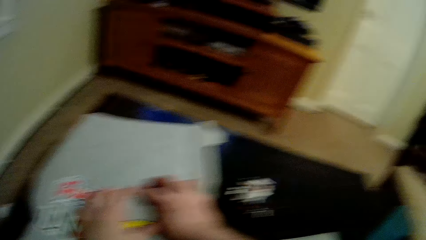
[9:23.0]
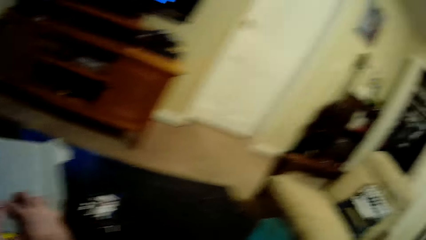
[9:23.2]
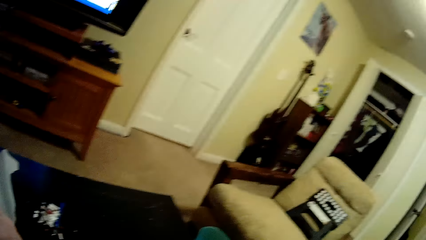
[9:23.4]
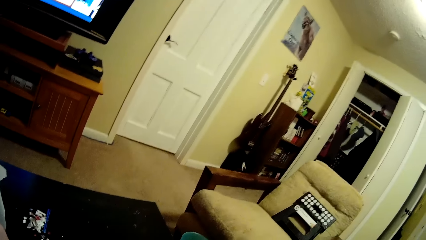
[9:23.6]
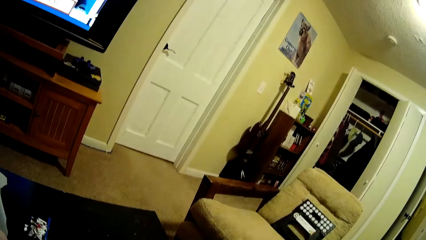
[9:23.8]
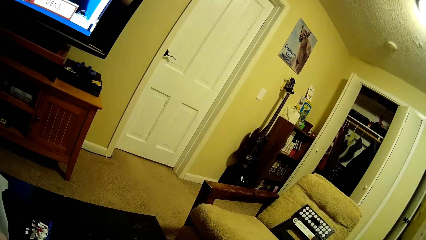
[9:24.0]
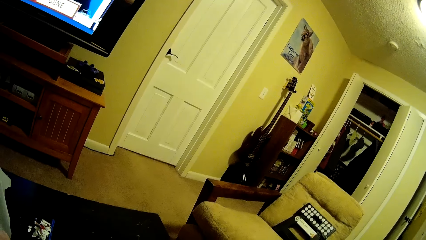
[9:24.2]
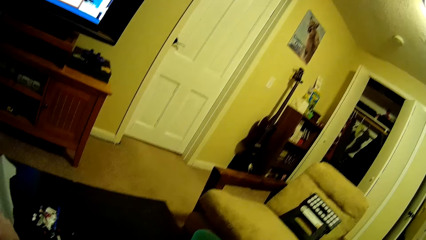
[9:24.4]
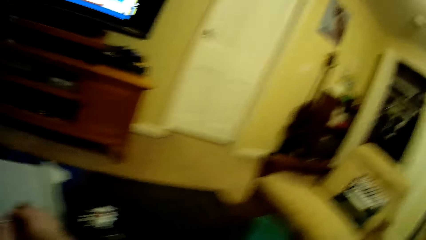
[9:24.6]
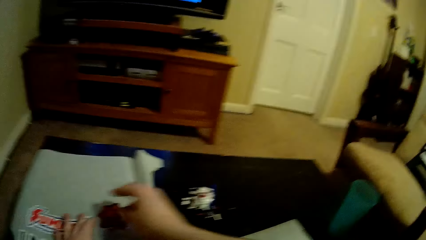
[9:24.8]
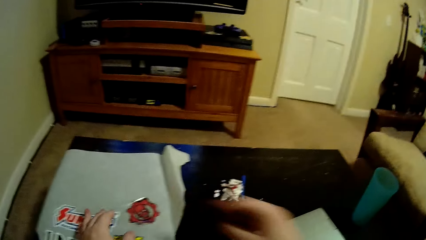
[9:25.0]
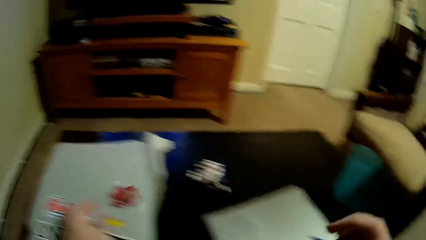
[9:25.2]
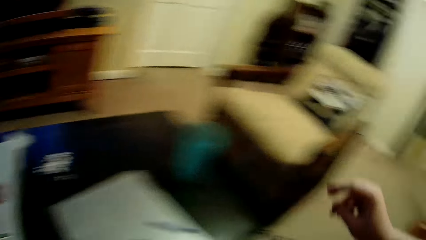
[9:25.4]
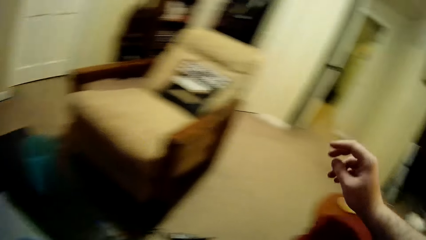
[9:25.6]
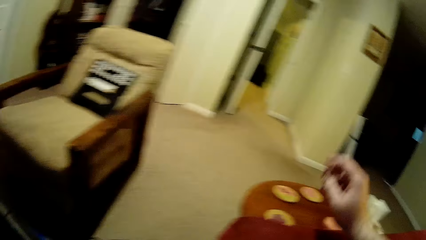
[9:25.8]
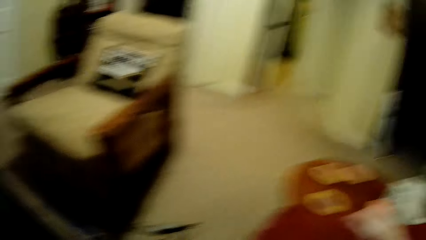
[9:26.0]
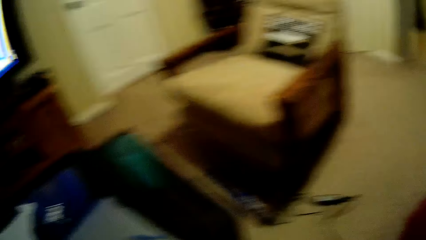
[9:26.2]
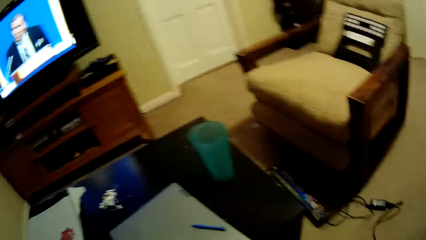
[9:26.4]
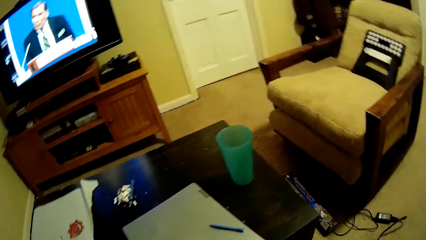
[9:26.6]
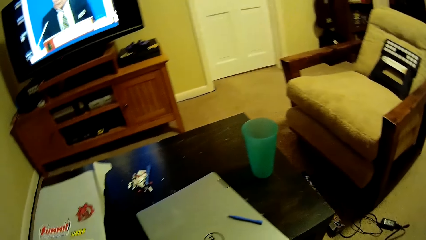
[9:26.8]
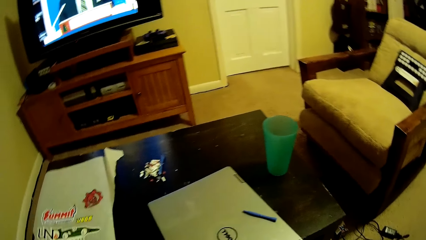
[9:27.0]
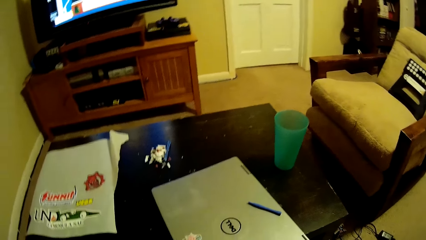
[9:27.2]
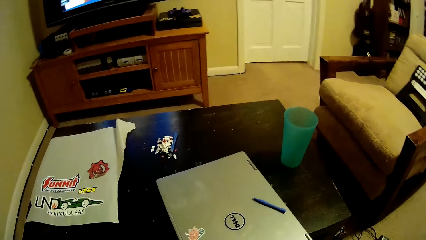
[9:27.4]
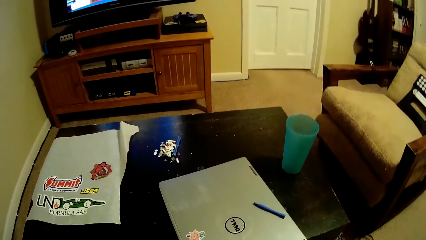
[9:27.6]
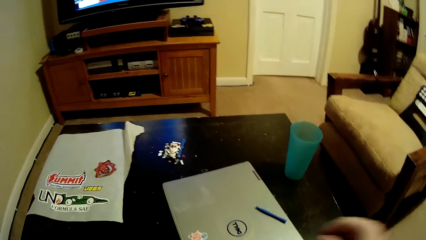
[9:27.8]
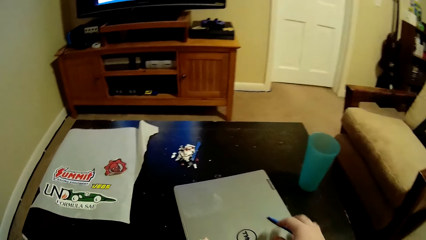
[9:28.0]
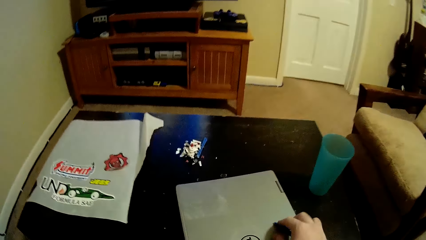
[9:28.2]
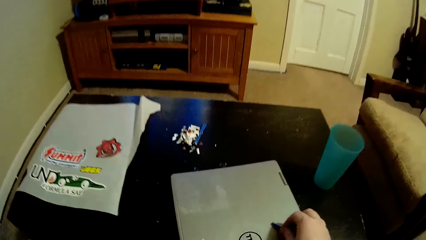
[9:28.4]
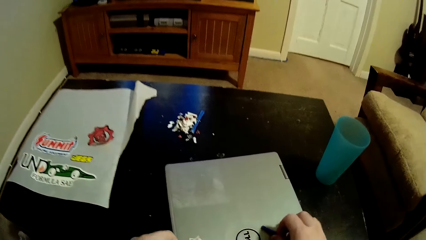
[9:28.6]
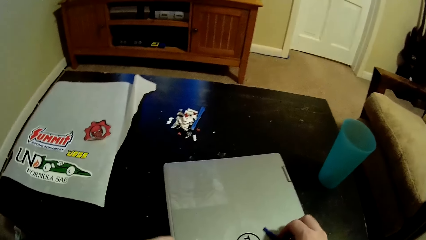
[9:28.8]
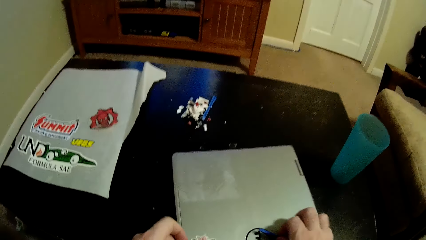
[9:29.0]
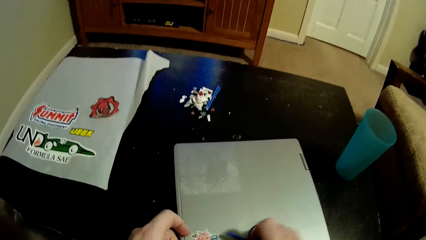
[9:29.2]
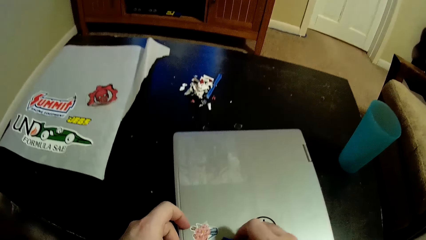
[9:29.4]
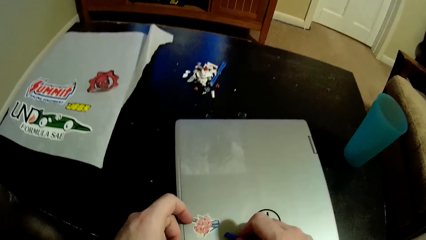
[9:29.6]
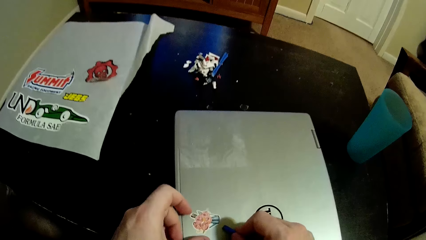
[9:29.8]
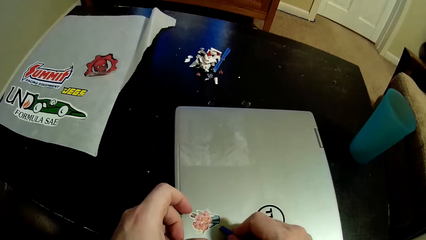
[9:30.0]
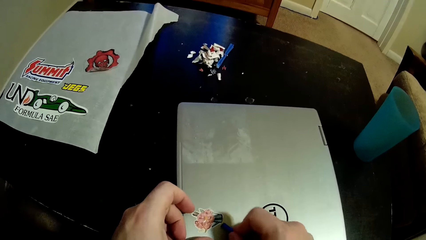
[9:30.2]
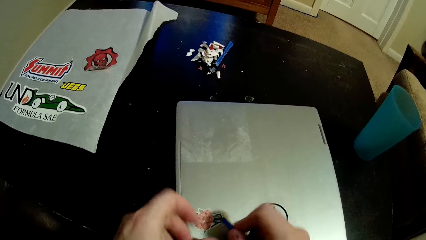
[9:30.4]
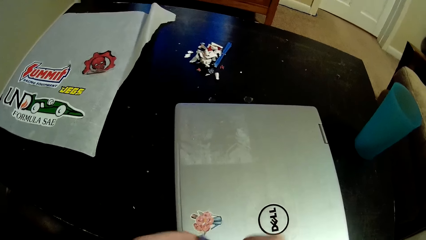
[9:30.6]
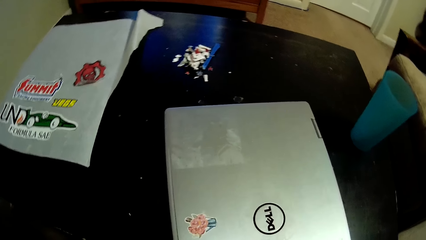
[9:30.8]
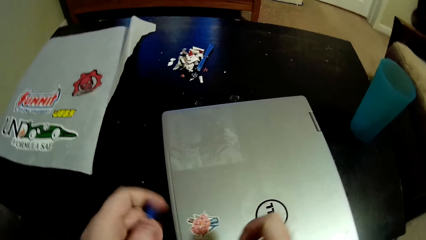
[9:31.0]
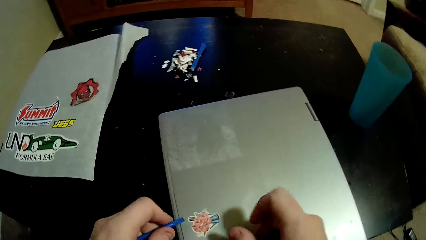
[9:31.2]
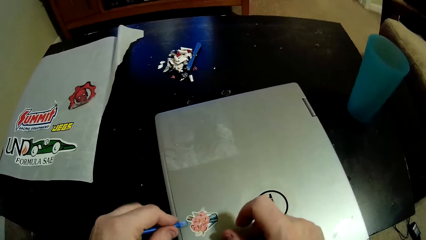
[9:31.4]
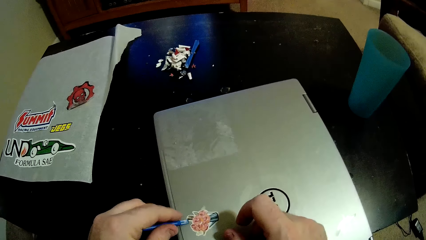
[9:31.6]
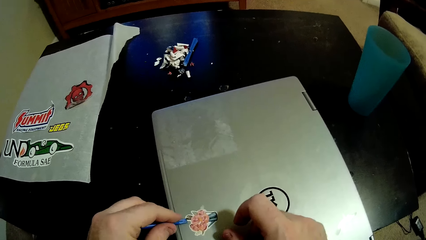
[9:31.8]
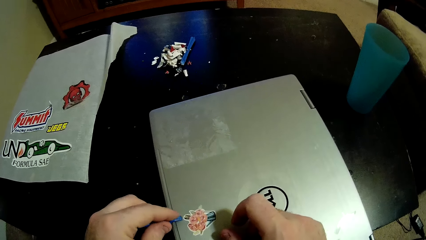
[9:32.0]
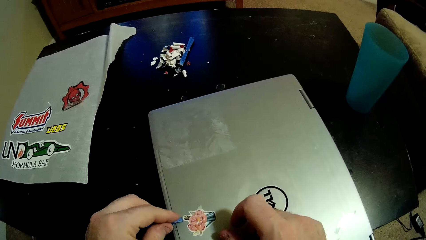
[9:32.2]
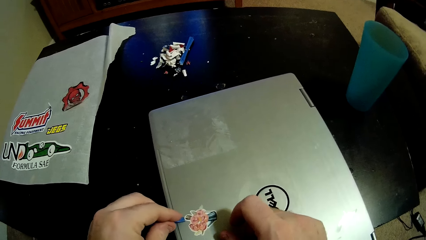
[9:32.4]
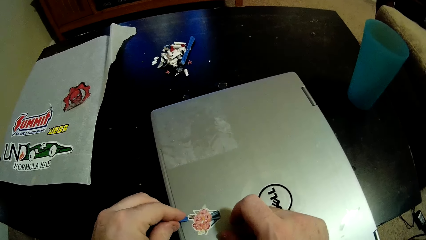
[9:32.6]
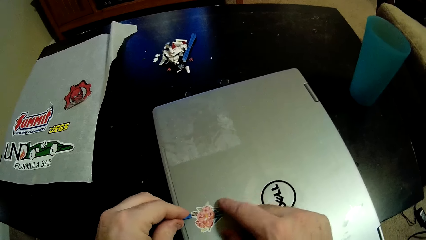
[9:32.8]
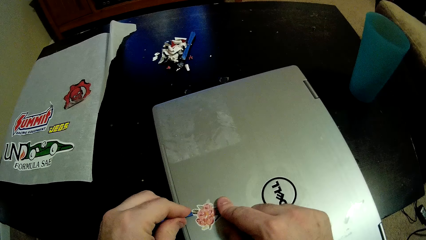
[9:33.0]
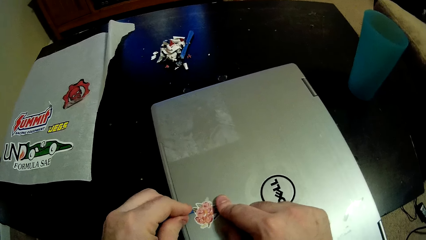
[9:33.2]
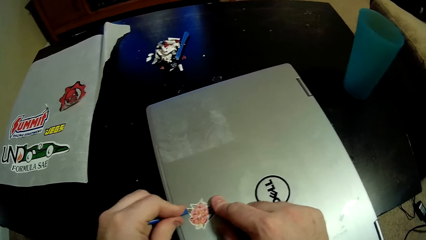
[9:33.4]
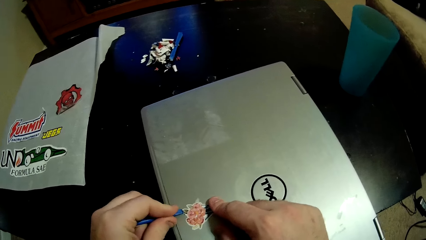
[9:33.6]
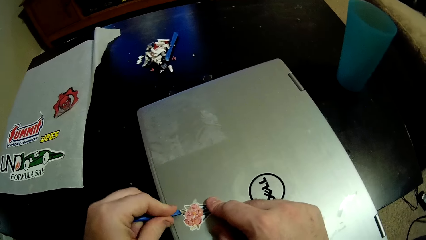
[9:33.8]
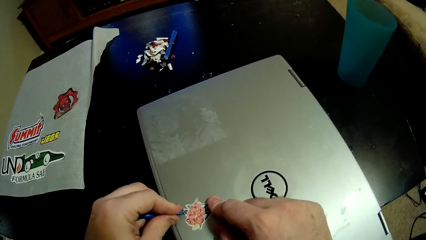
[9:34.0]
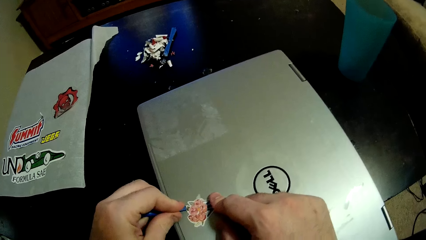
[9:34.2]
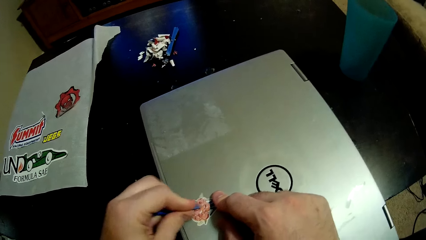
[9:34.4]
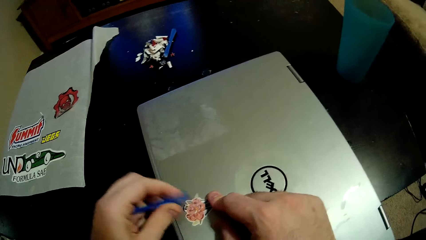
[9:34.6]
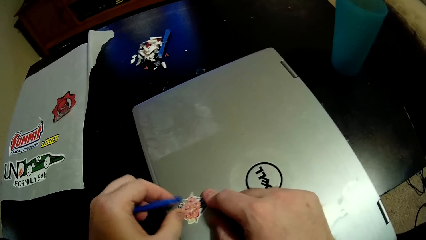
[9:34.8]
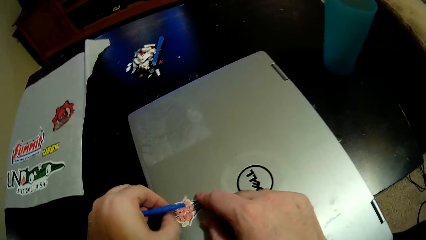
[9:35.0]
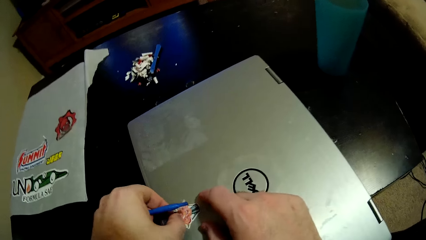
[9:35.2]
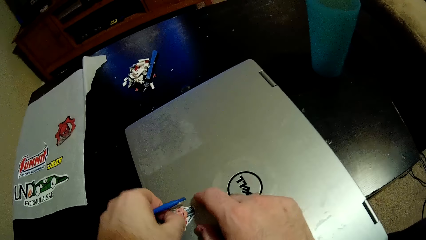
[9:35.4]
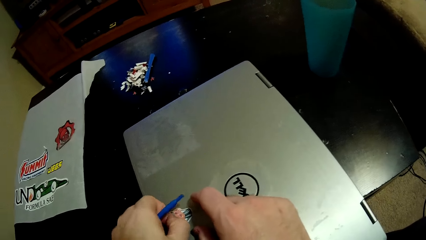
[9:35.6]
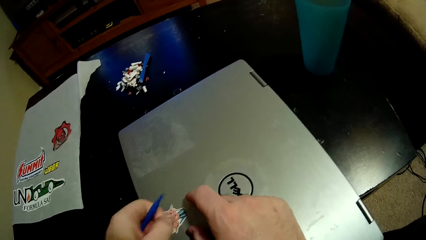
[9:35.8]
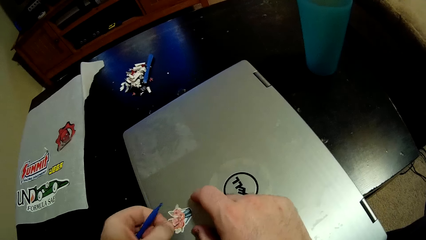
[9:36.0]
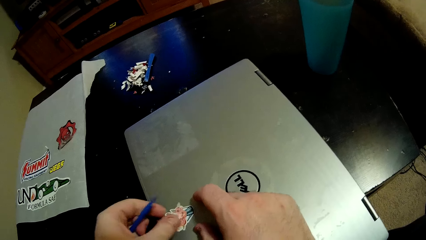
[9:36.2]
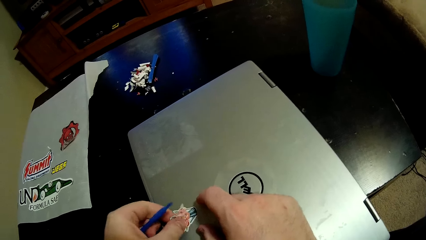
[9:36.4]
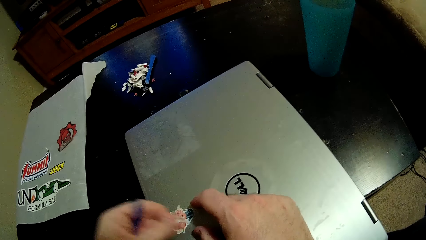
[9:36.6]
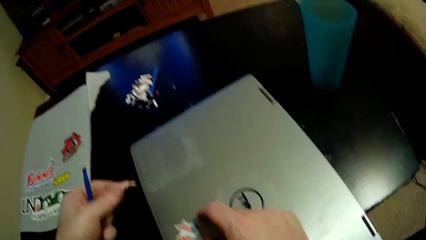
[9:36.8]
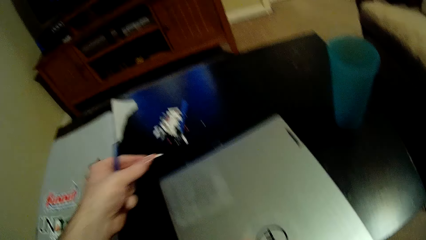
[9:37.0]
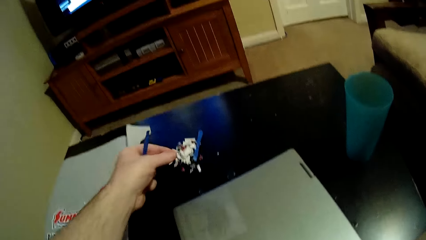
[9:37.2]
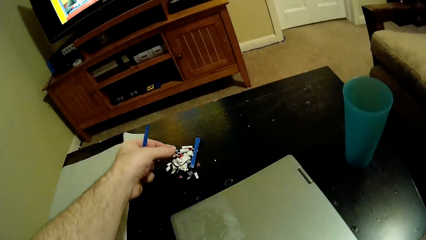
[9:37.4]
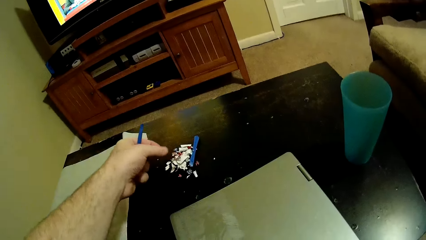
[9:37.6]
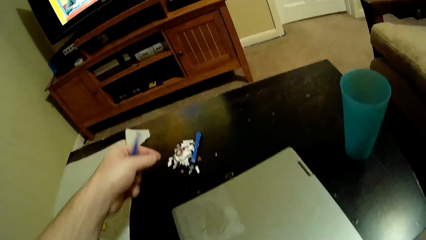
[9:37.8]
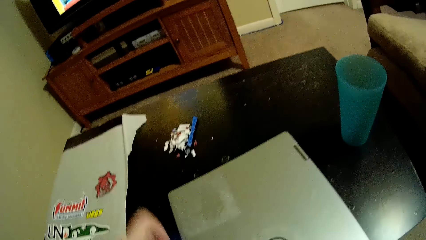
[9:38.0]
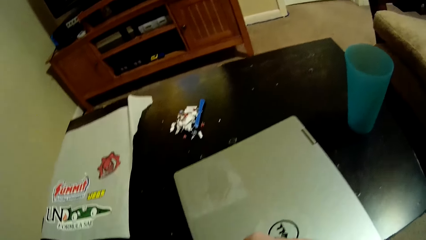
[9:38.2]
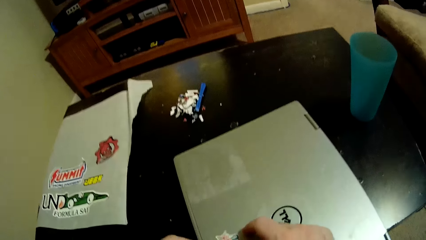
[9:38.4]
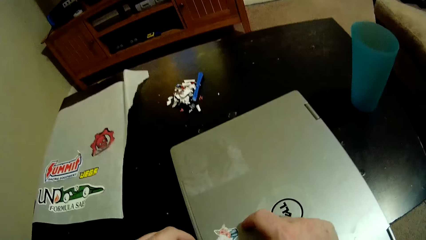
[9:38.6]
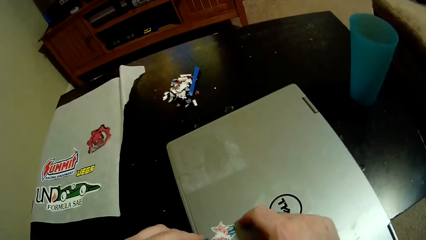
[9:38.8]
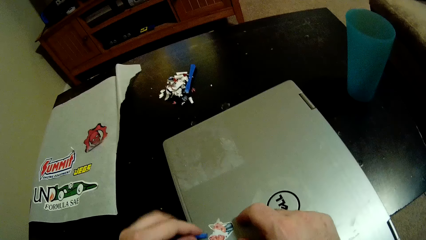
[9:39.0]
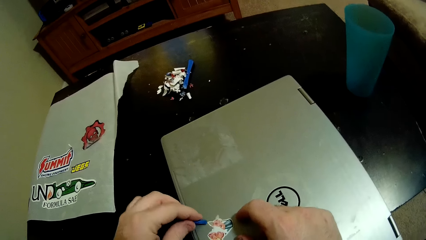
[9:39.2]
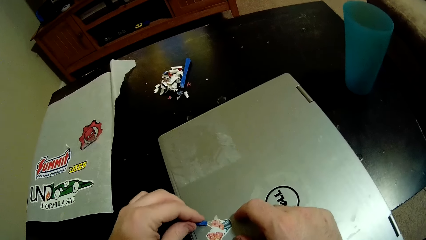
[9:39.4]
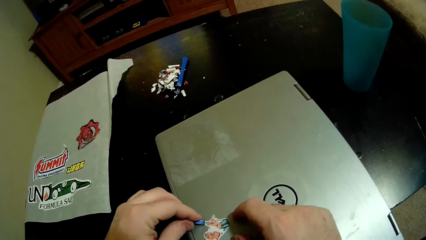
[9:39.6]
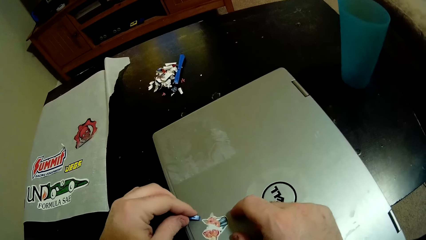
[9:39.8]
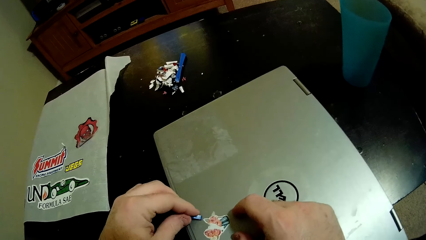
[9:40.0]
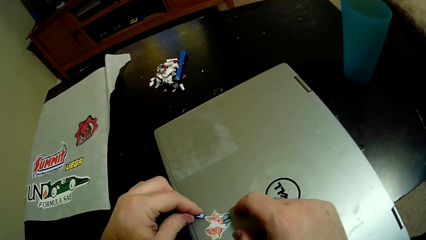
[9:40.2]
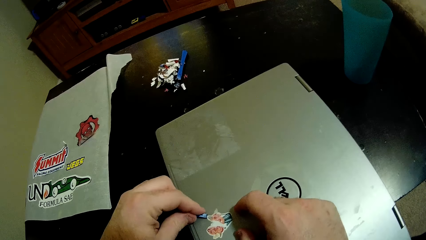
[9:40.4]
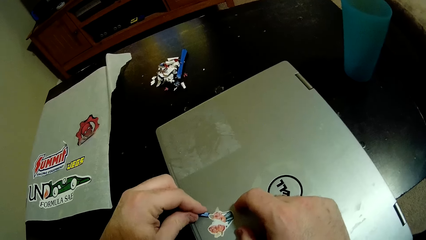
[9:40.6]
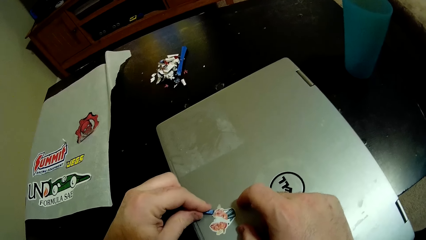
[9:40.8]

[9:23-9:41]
The camera wearer looks around. He takes the sticker remover. He removes the sticker from the laptop. He removes the sticker with his hand. He puts the sticker on the table.
